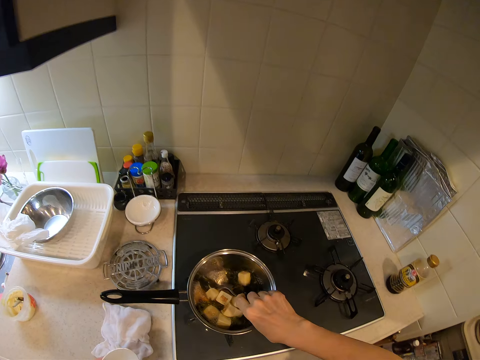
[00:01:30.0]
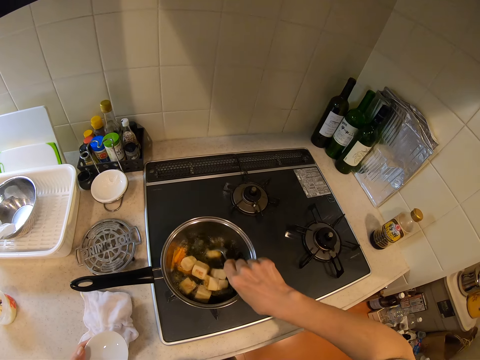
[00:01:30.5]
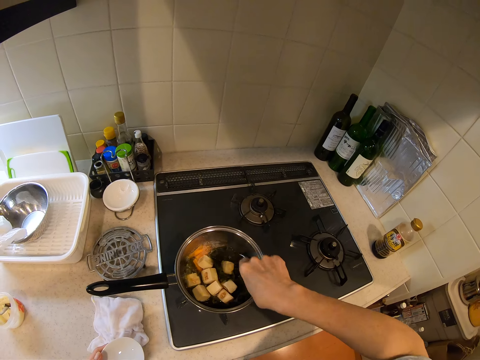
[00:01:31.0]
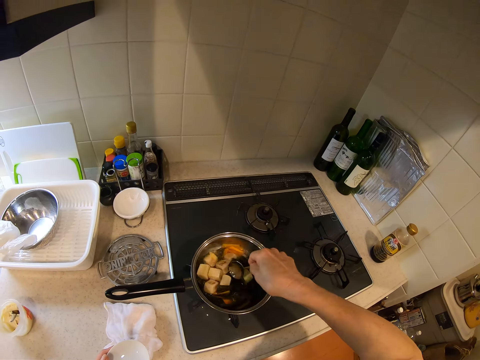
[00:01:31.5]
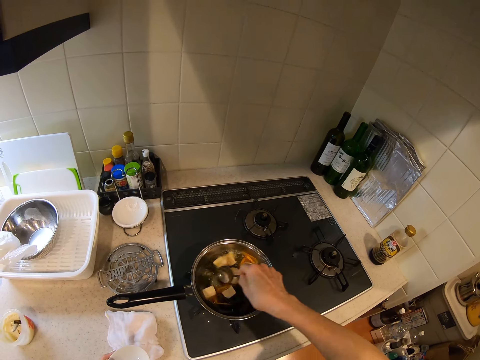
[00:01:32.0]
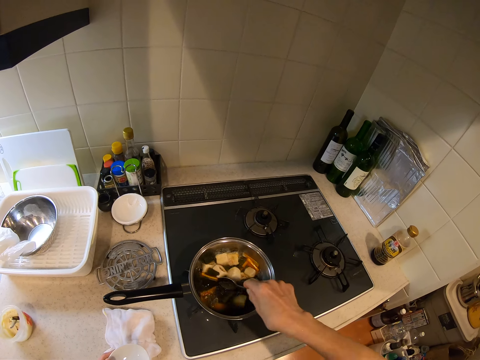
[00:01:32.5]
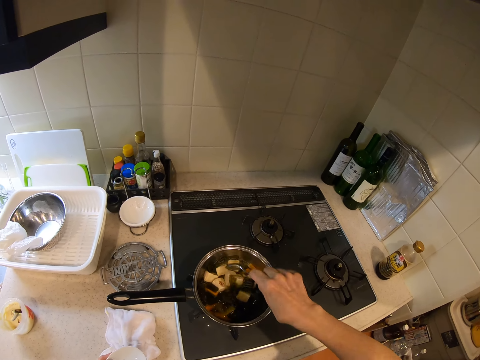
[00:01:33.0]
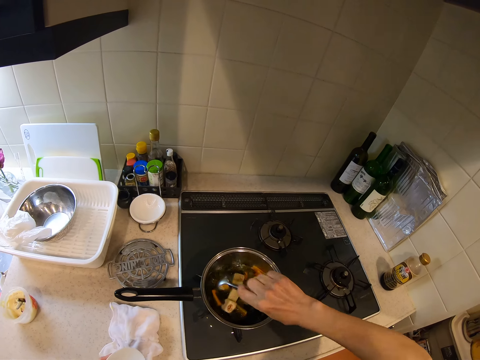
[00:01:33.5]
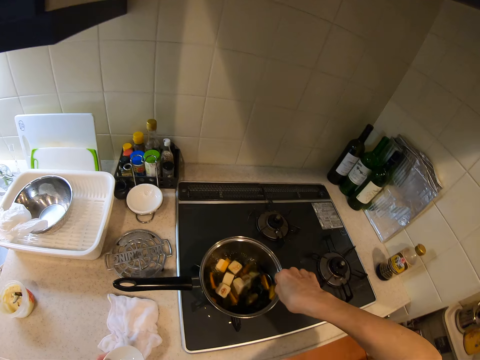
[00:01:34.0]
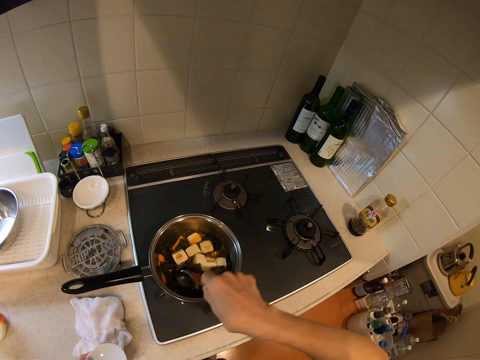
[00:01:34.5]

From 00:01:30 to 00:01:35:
The camera wearer stirs marshmallow, cucumber and carrots in the cooking pot with the spoon.

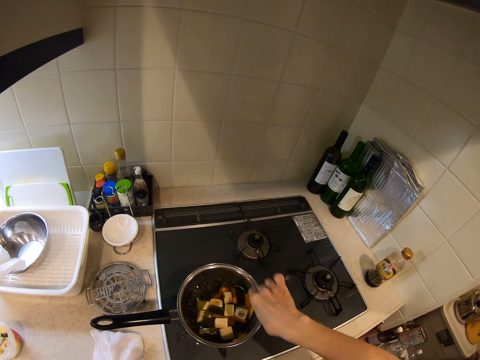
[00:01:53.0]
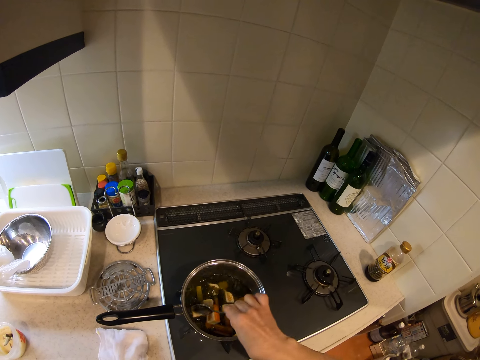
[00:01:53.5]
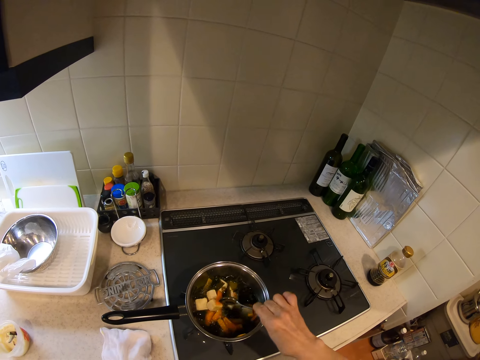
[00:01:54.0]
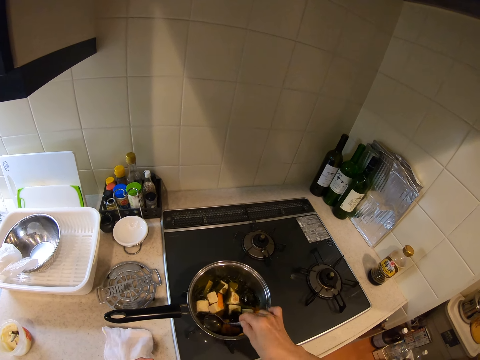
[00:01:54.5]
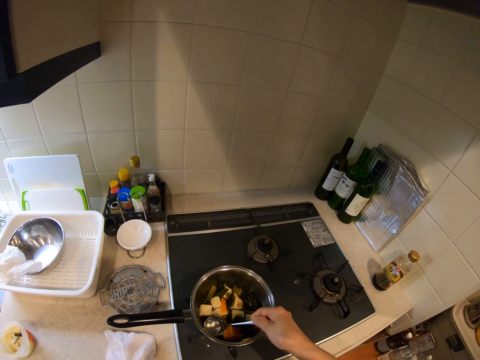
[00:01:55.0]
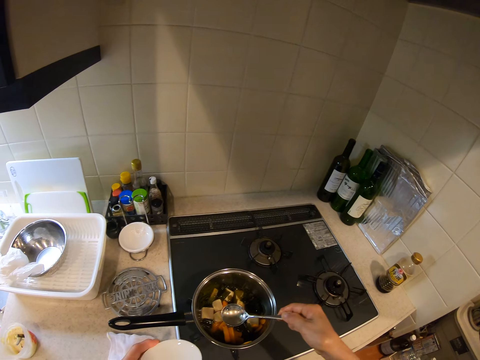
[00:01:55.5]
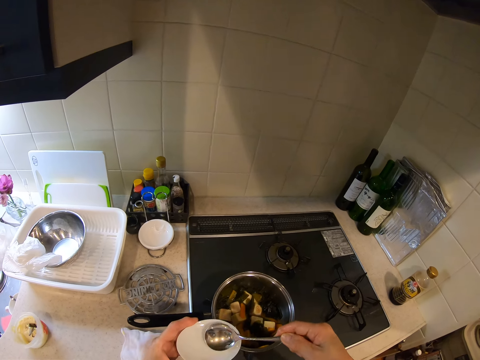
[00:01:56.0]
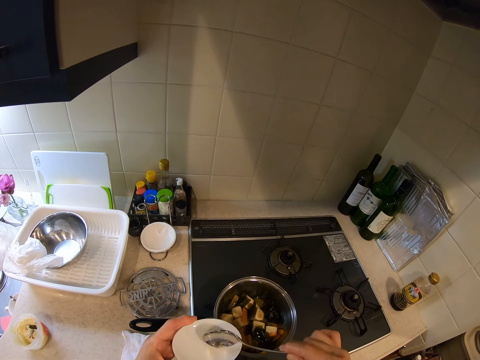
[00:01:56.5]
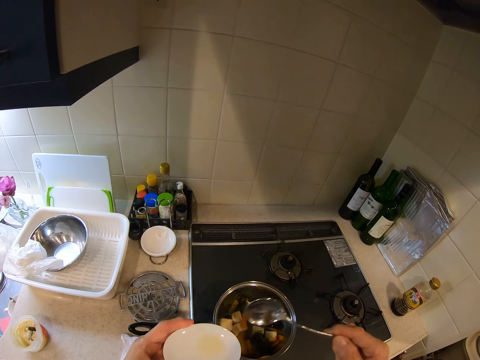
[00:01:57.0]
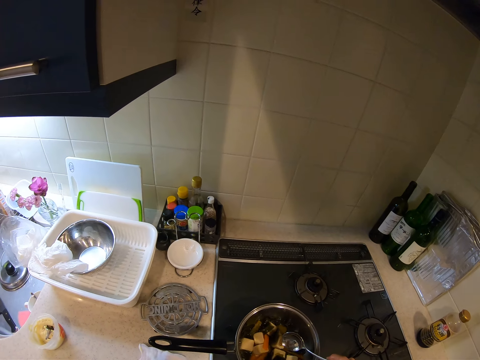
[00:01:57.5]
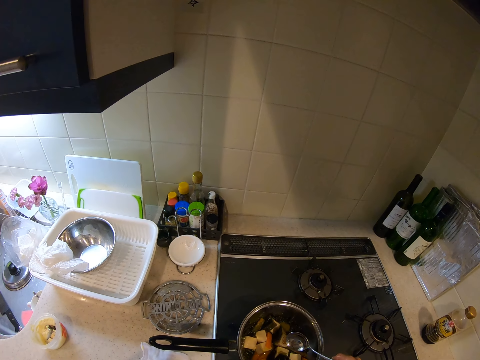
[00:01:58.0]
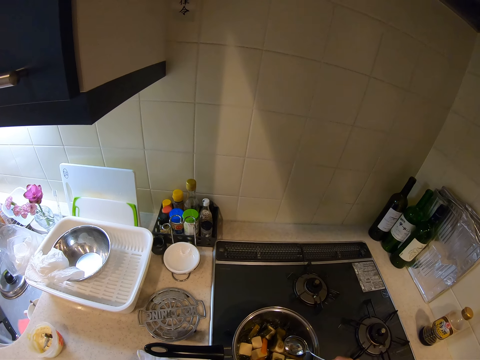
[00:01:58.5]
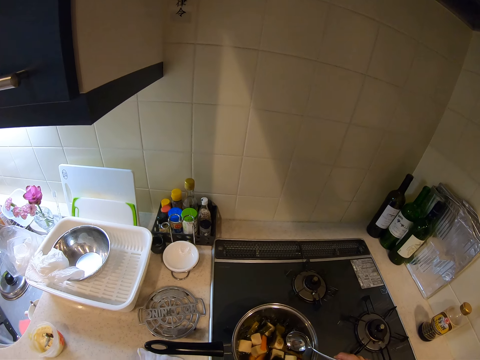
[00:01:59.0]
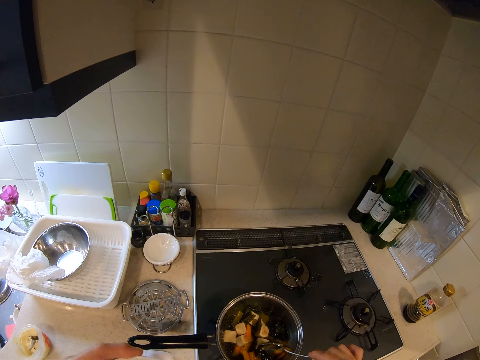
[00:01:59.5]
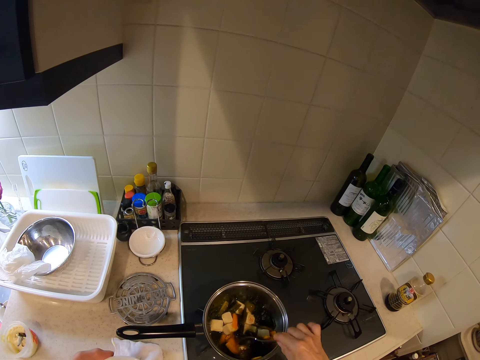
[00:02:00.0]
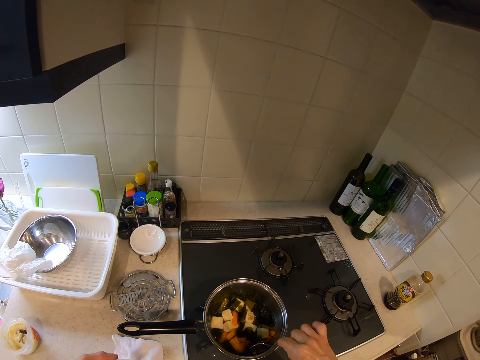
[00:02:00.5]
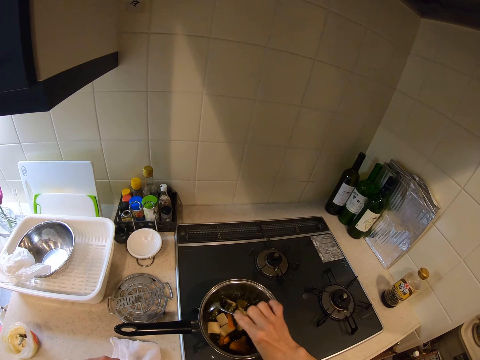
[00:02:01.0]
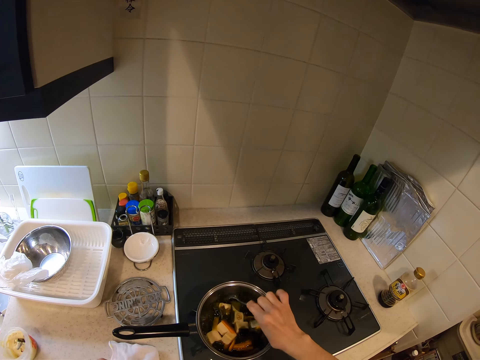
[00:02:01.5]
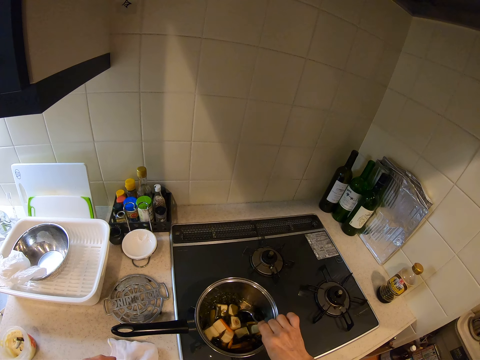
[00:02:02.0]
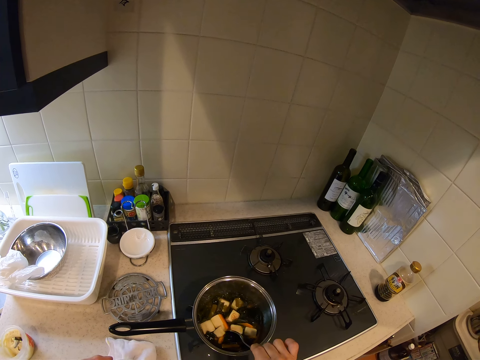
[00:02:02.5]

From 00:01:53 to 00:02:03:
The camera wearer scoops soup or sauce in the cooking pot with the spoon. He puts the sauce into the sauce bowl in his hand. He stirs marshmallow, cucumber and carrots in the cooking pot.

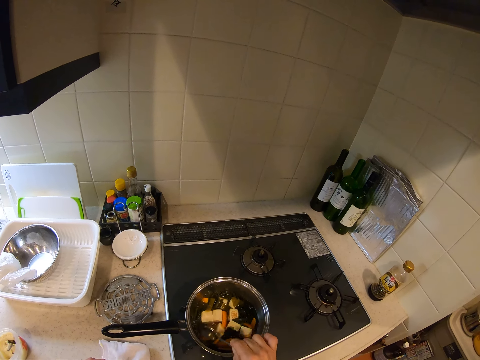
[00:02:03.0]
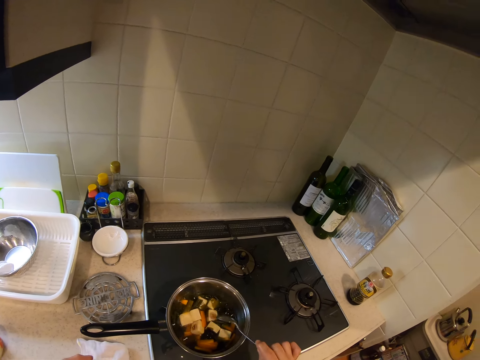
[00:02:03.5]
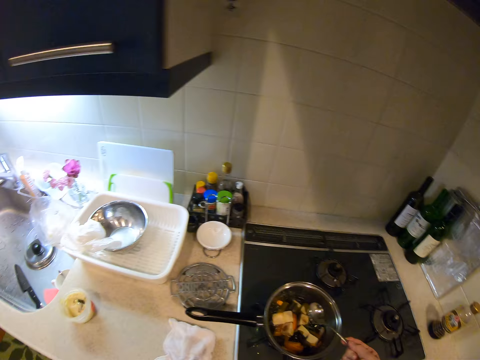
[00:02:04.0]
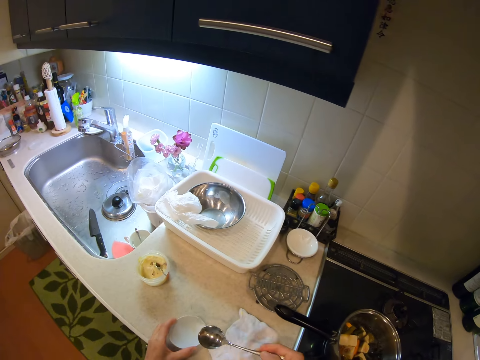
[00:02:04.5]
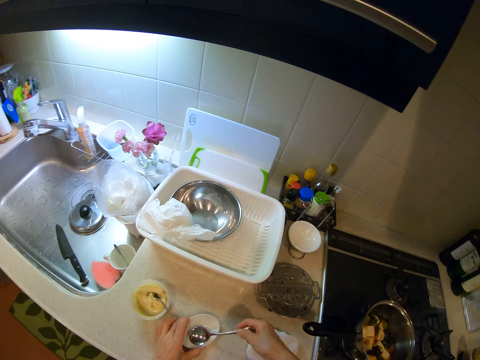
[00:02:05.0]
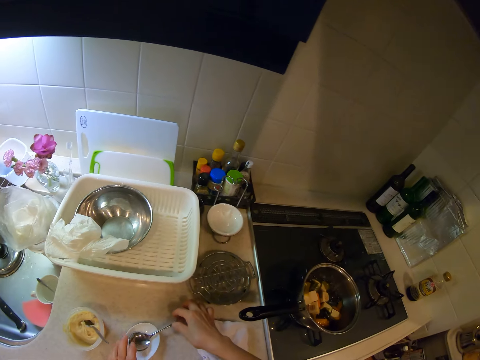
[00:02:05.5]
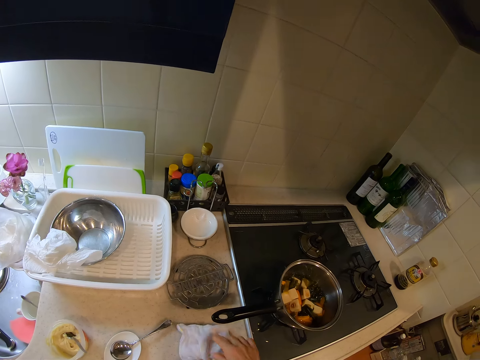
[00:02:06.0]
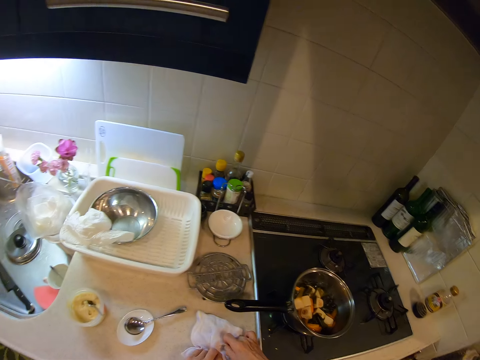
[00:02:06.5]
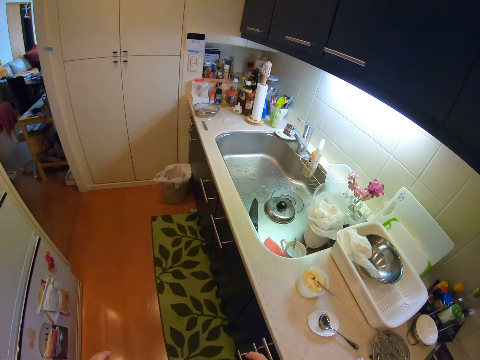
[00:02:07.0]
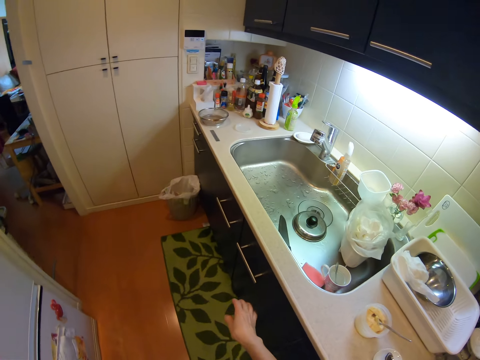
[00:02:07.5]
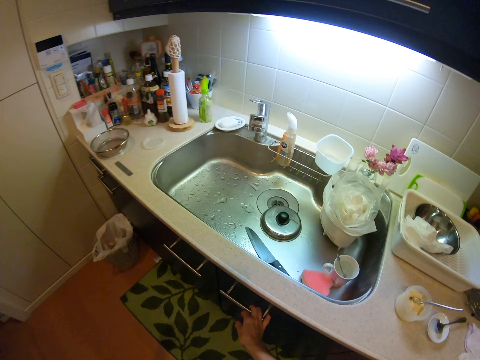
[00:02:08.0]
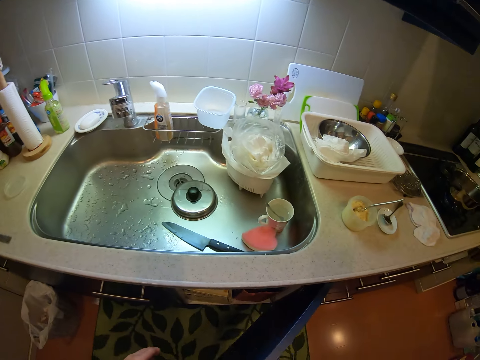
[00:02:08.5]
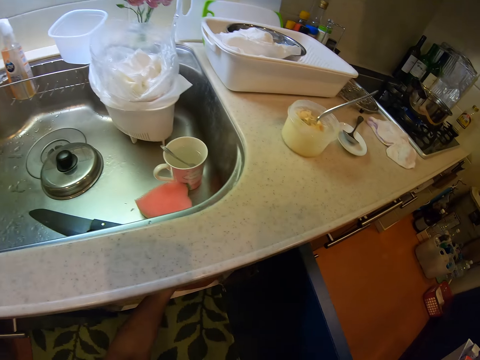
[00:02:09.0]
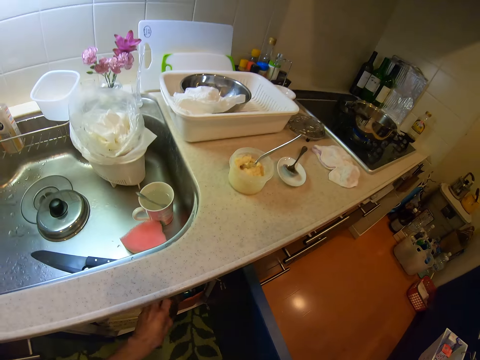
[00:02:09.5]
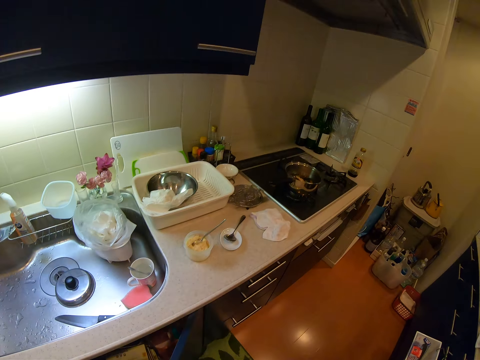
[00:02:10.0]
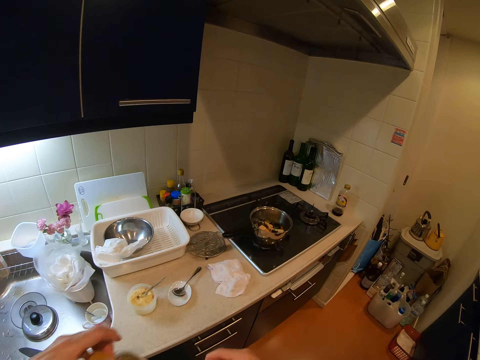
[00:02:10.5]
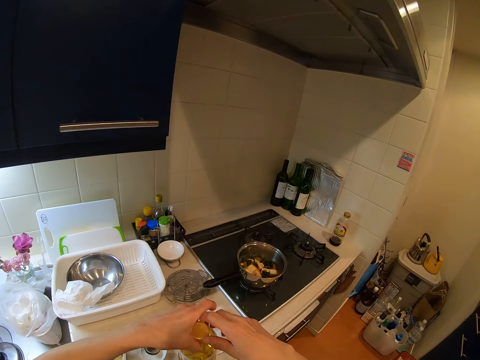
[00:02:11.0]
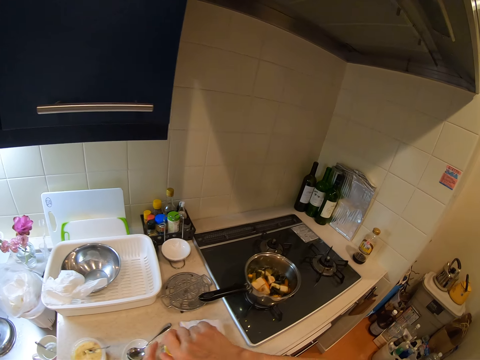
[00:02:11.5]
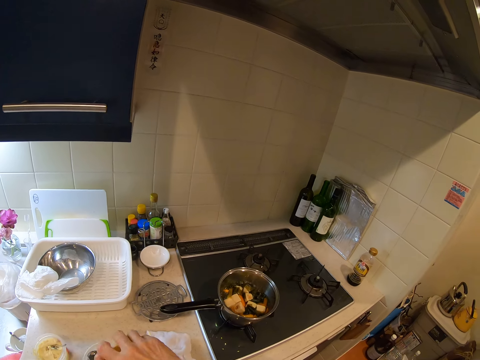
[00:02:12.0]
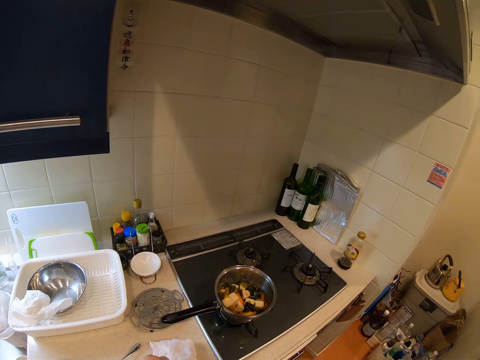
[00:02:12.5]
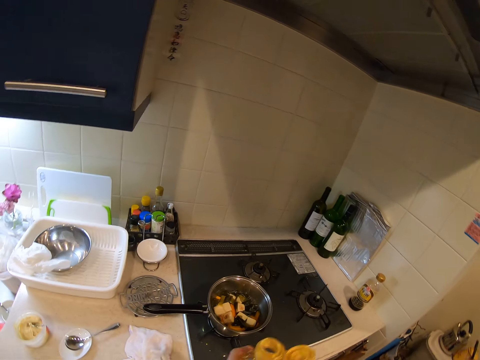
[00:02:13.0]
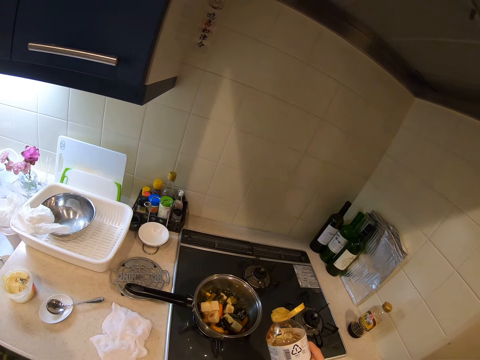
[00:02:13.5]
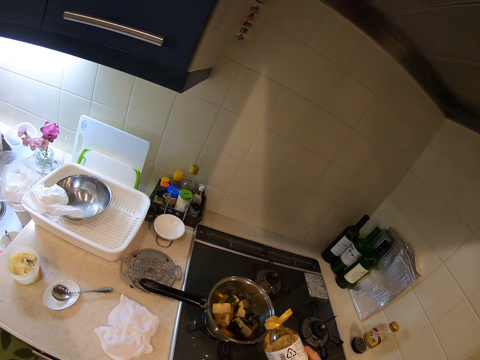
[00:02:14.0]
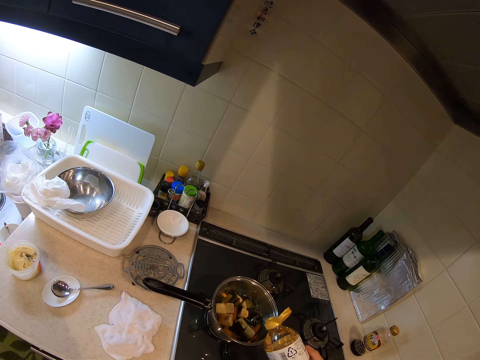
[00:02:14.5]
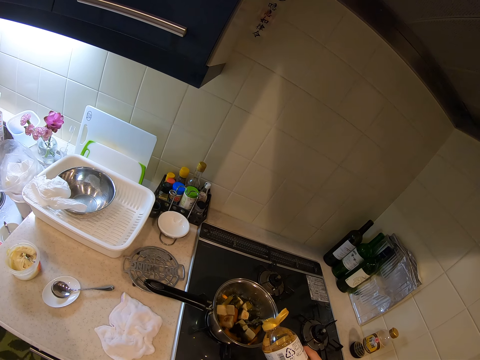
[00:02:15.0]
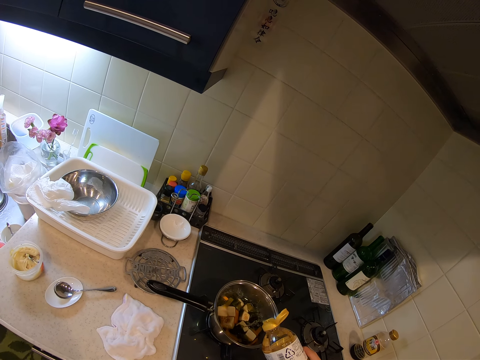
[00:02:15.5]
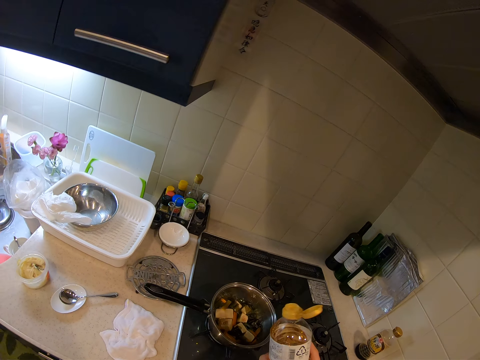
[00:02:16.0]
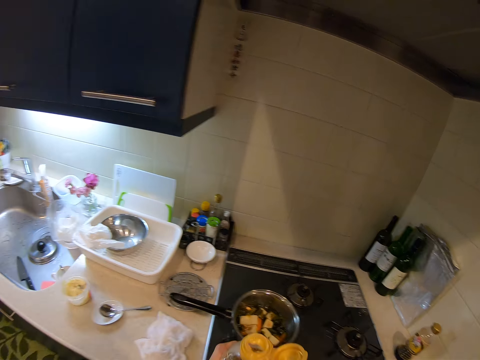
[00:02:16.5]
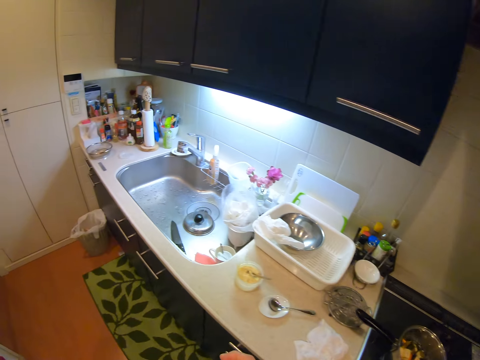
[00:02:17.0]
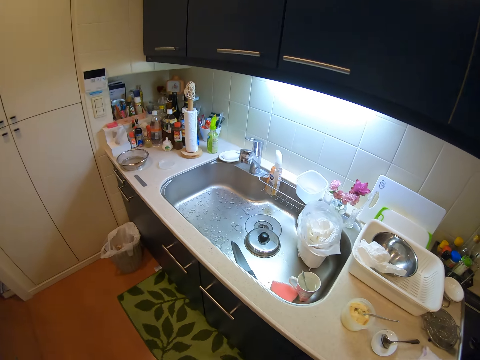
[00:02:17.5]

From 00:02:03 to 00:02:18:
The camera wearer puts the spoon on the bowl. He puts the bowl down on the kitchen counter. He cleans his hand on a napkin on the slab. He opens the kitchen cabinet door. He takes out cooking oil from the cabinet and closes the cabinet. He opens the cooking oil bottle. He pours the content of the bottle in the food in the pot. He walks towards the kitchen cabinet. He covers the bottle.
